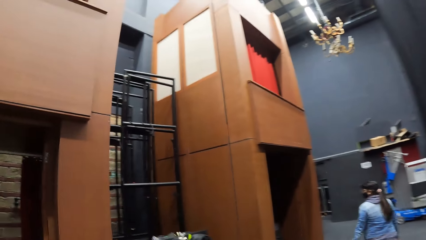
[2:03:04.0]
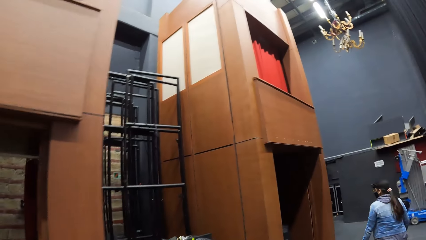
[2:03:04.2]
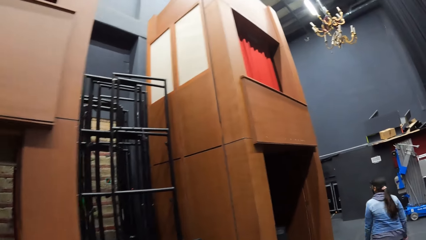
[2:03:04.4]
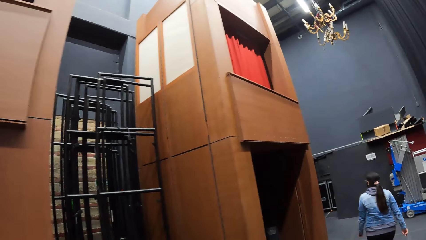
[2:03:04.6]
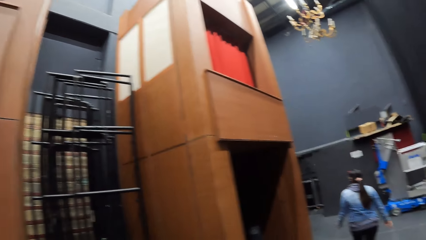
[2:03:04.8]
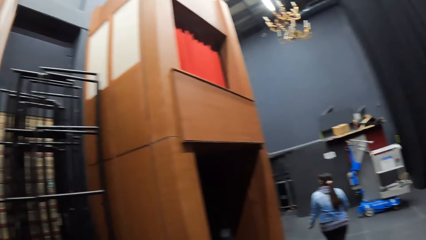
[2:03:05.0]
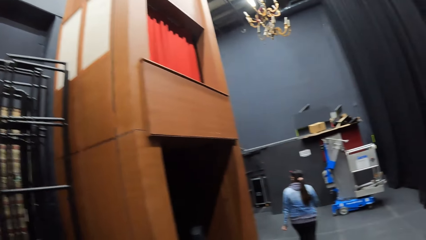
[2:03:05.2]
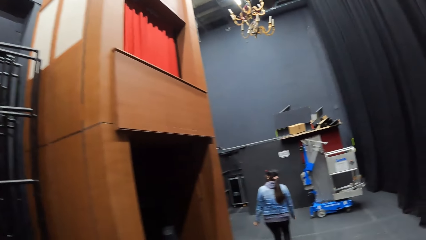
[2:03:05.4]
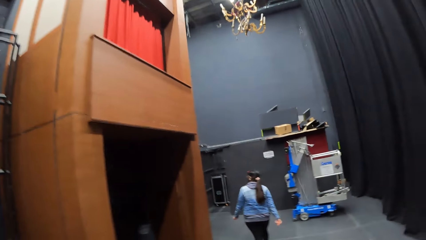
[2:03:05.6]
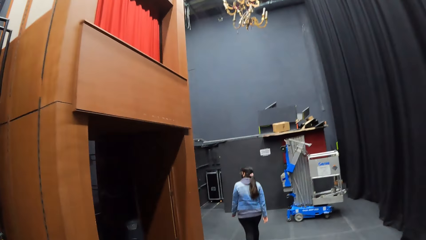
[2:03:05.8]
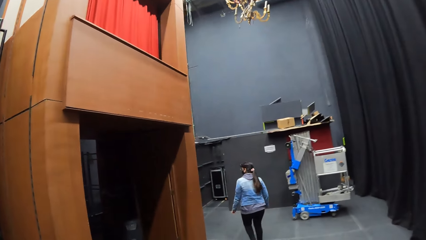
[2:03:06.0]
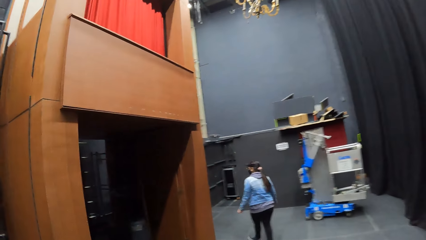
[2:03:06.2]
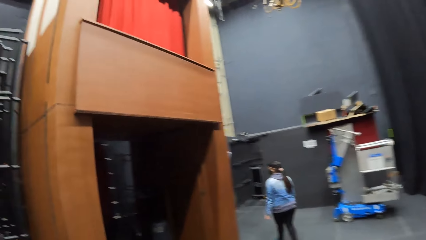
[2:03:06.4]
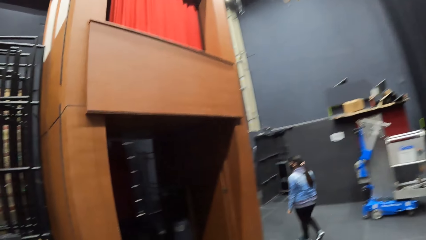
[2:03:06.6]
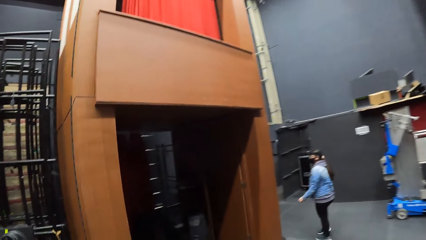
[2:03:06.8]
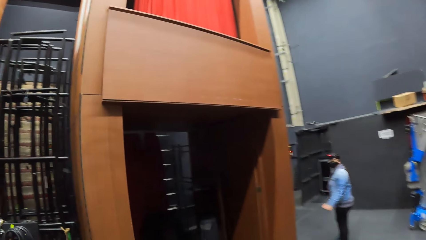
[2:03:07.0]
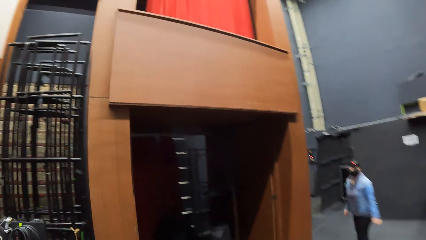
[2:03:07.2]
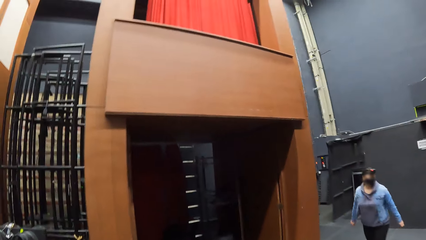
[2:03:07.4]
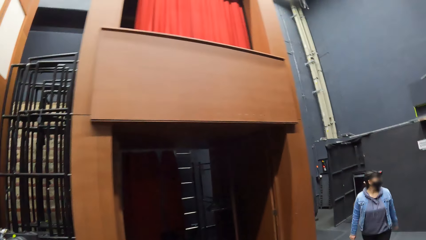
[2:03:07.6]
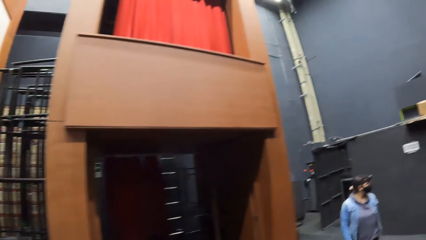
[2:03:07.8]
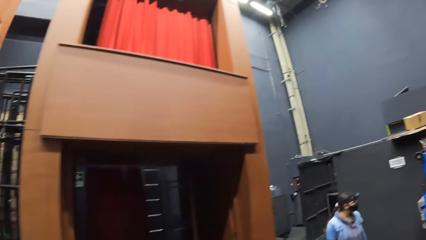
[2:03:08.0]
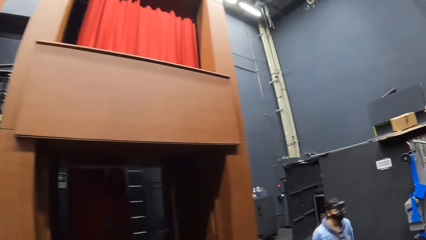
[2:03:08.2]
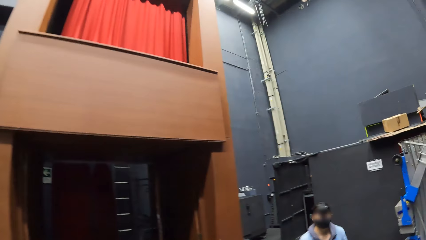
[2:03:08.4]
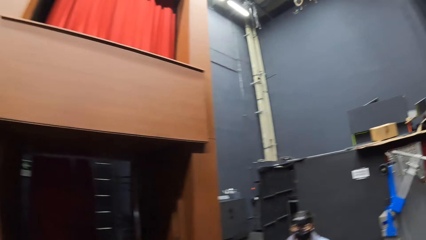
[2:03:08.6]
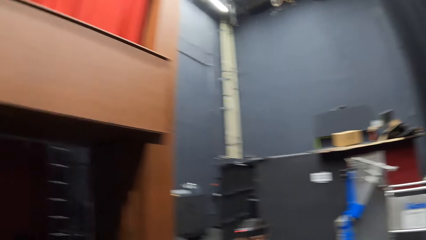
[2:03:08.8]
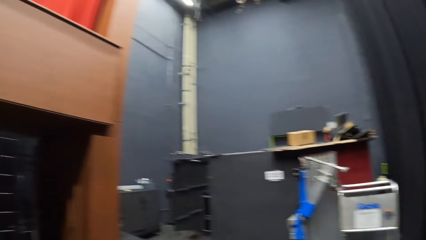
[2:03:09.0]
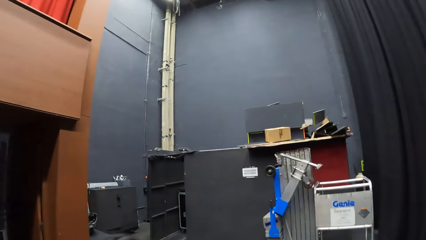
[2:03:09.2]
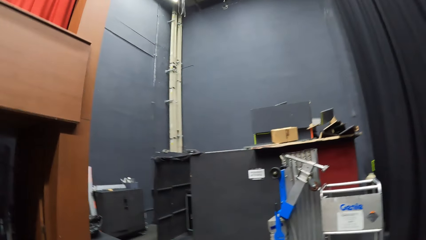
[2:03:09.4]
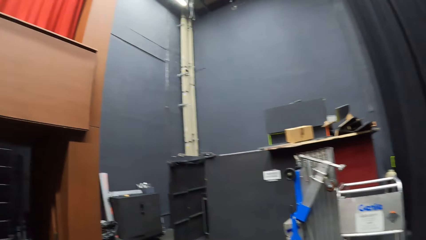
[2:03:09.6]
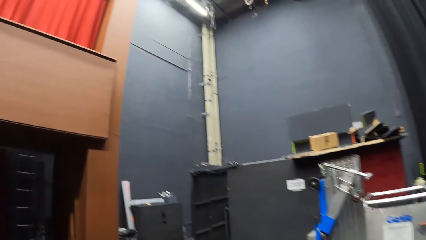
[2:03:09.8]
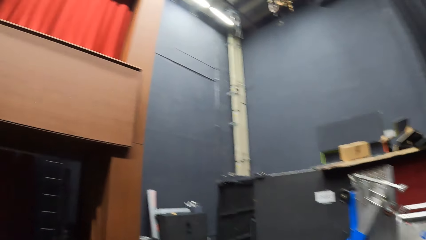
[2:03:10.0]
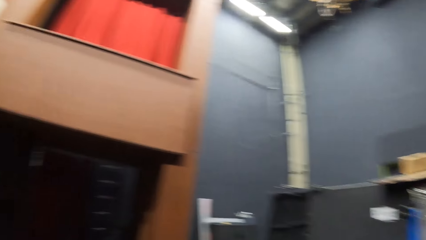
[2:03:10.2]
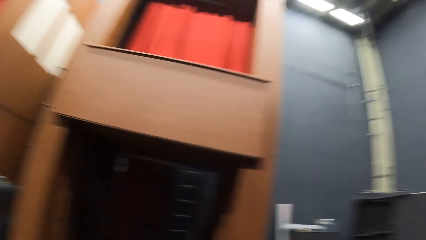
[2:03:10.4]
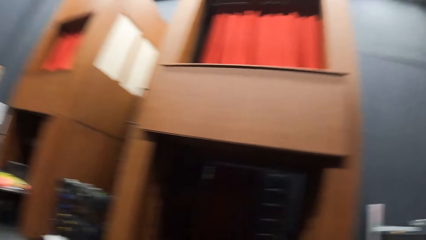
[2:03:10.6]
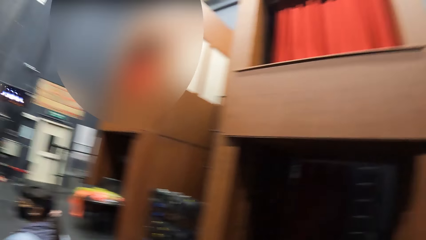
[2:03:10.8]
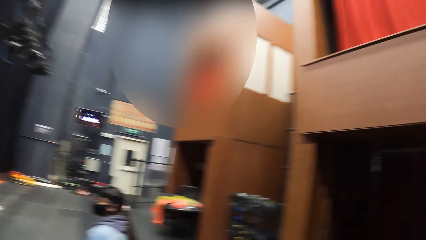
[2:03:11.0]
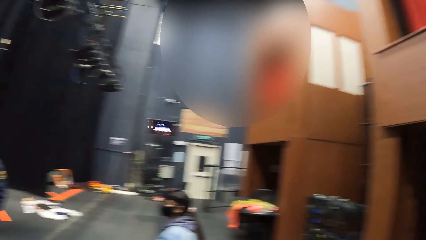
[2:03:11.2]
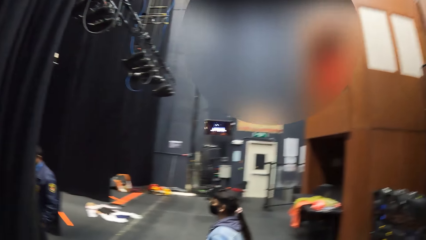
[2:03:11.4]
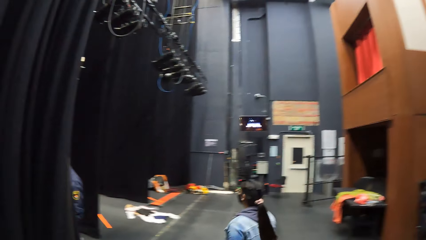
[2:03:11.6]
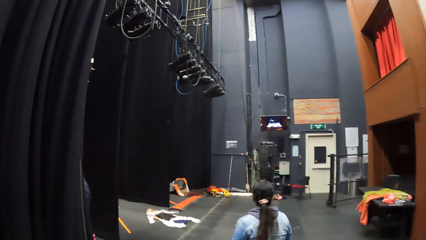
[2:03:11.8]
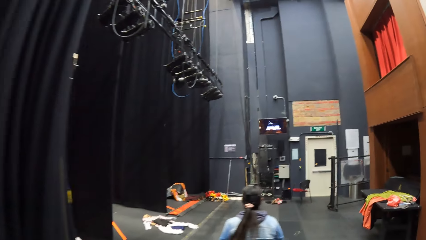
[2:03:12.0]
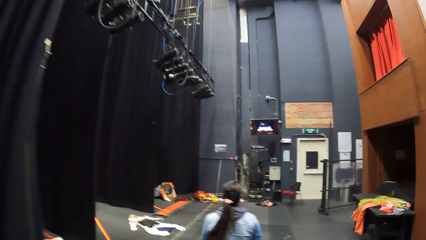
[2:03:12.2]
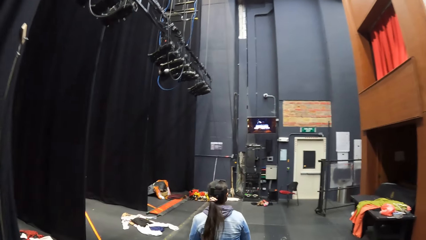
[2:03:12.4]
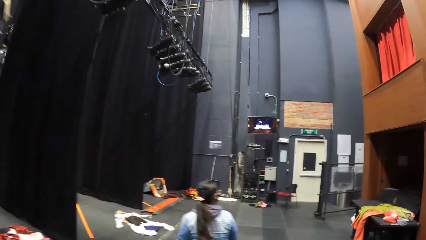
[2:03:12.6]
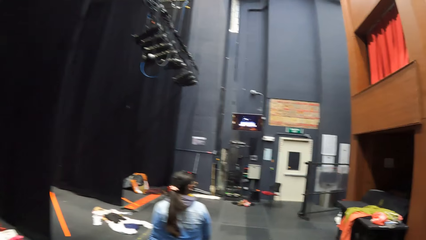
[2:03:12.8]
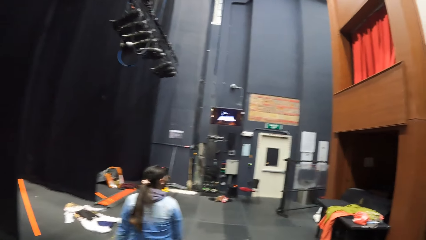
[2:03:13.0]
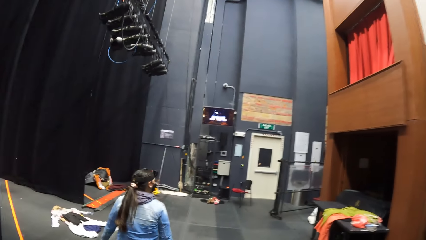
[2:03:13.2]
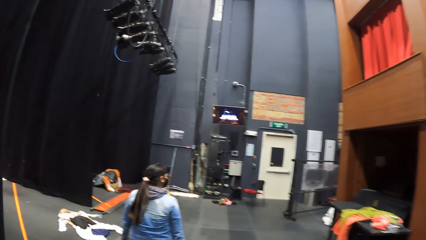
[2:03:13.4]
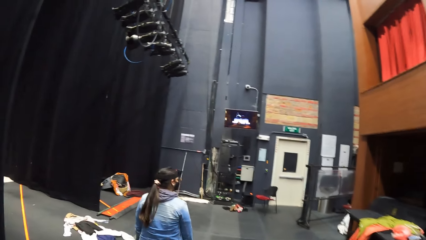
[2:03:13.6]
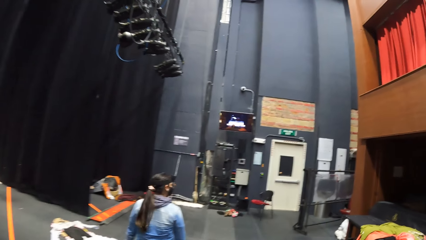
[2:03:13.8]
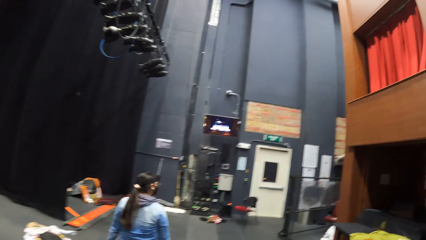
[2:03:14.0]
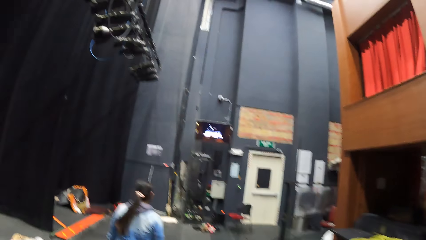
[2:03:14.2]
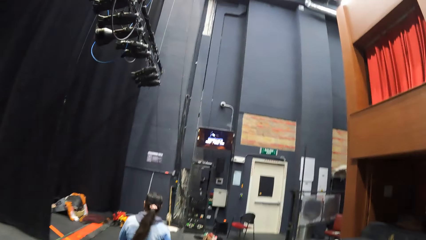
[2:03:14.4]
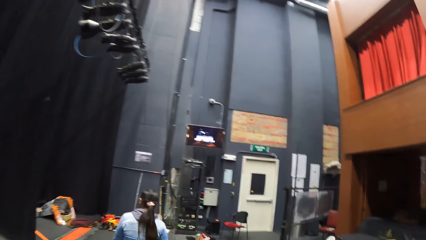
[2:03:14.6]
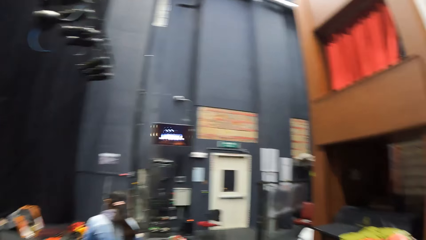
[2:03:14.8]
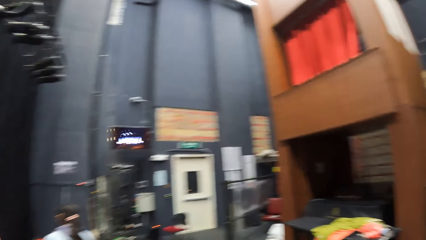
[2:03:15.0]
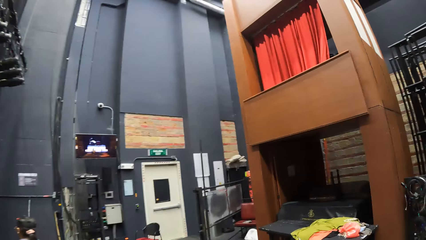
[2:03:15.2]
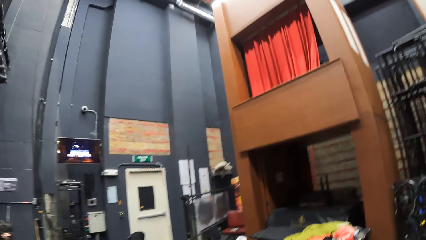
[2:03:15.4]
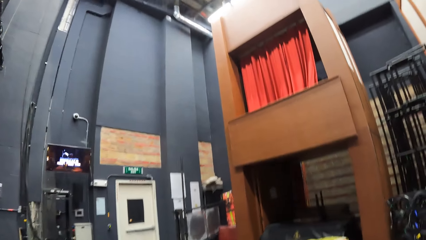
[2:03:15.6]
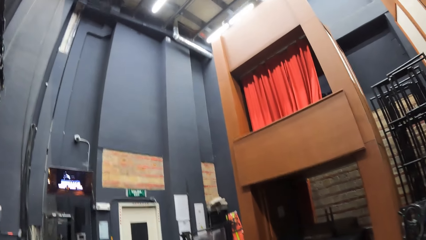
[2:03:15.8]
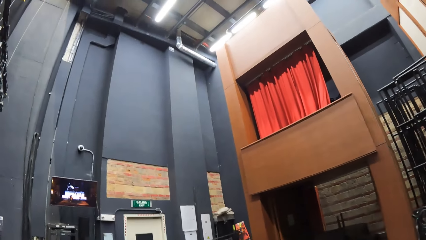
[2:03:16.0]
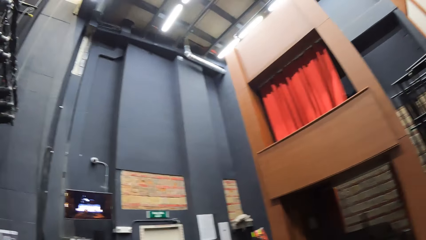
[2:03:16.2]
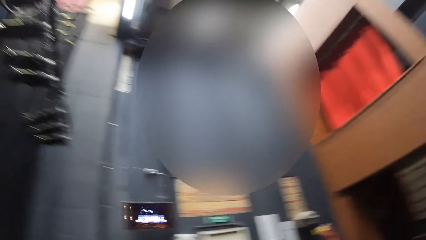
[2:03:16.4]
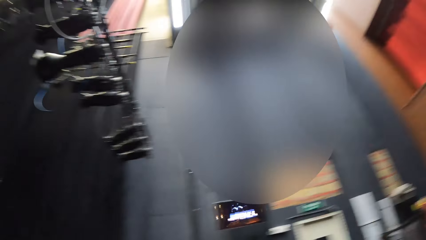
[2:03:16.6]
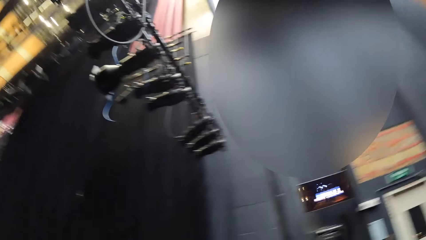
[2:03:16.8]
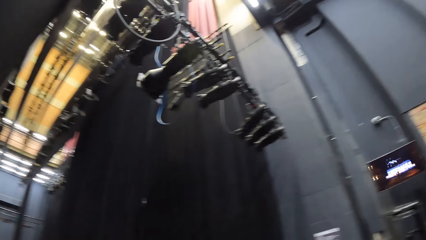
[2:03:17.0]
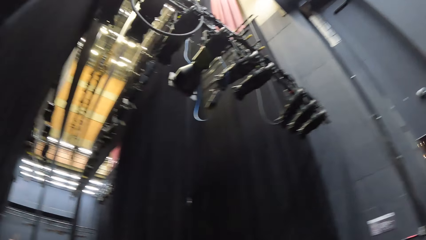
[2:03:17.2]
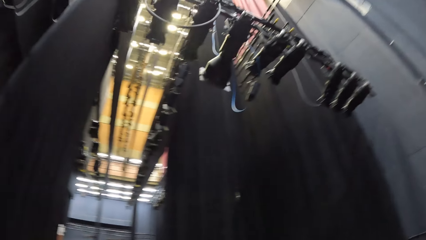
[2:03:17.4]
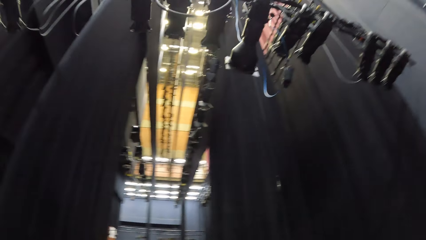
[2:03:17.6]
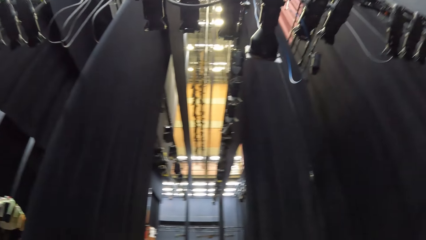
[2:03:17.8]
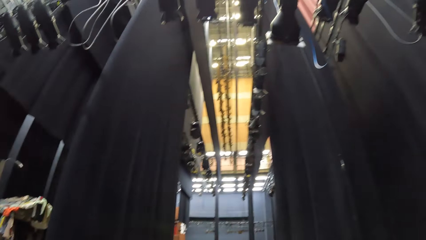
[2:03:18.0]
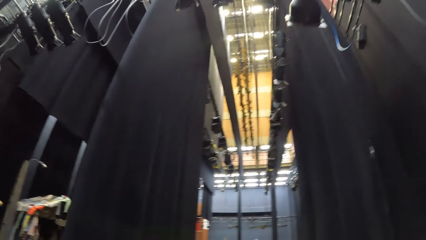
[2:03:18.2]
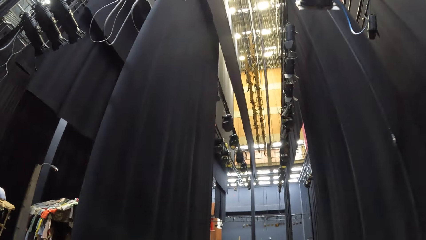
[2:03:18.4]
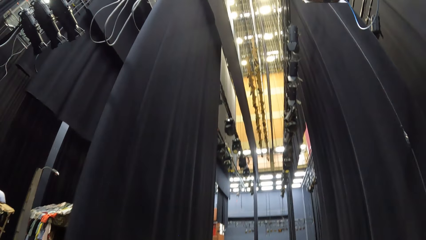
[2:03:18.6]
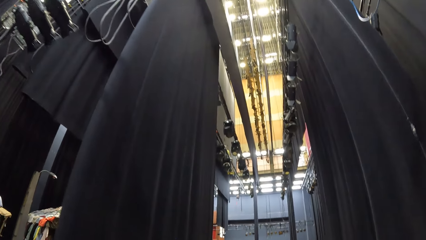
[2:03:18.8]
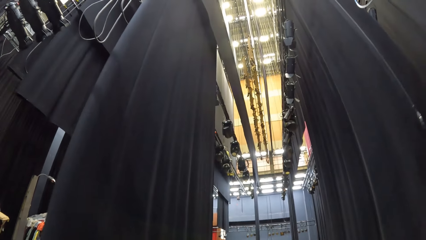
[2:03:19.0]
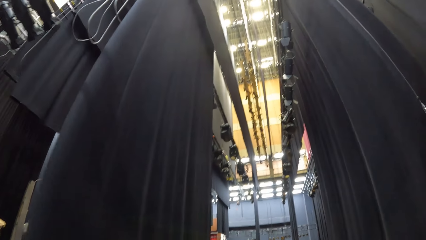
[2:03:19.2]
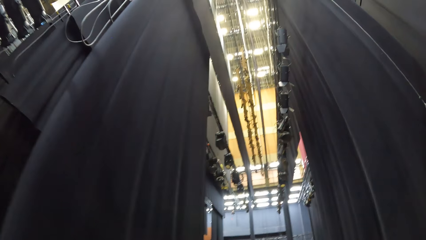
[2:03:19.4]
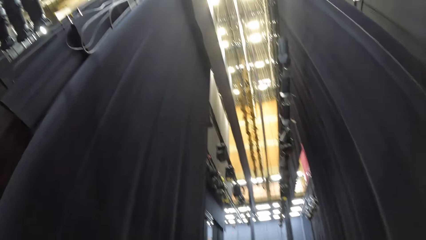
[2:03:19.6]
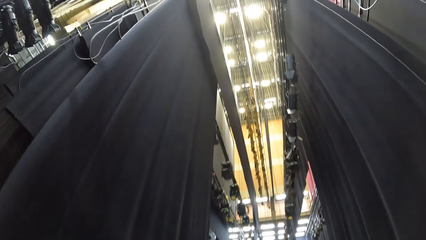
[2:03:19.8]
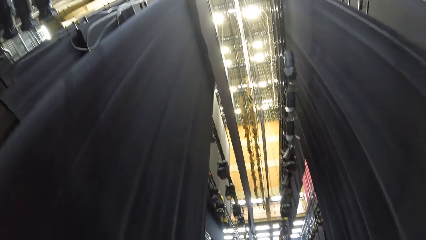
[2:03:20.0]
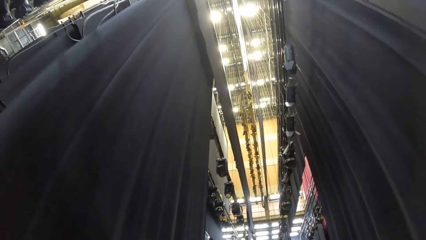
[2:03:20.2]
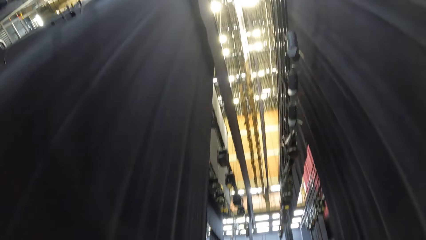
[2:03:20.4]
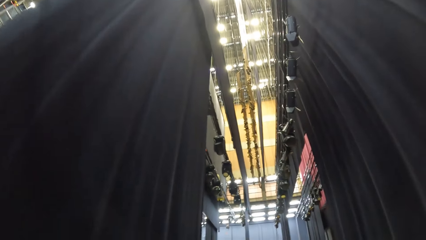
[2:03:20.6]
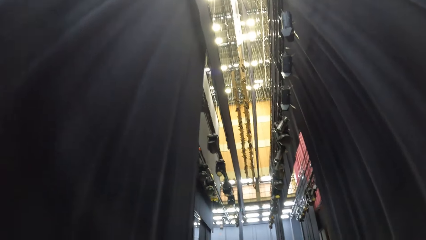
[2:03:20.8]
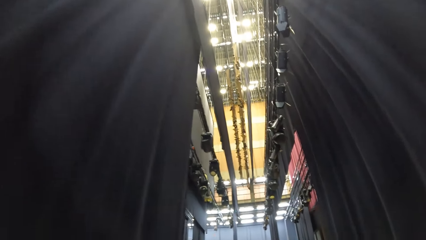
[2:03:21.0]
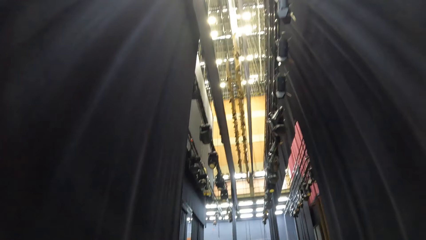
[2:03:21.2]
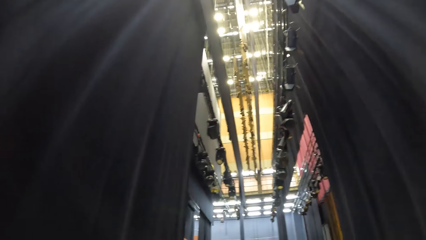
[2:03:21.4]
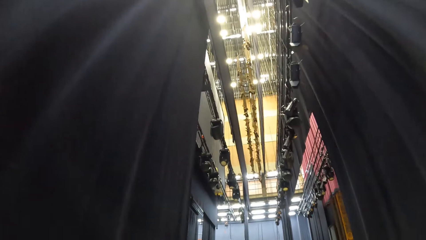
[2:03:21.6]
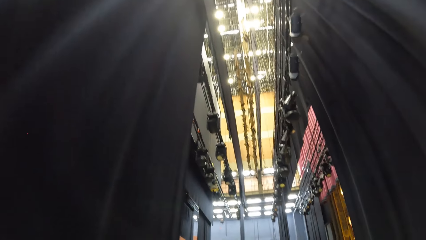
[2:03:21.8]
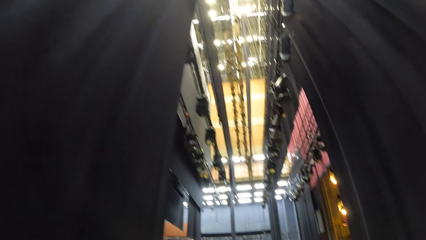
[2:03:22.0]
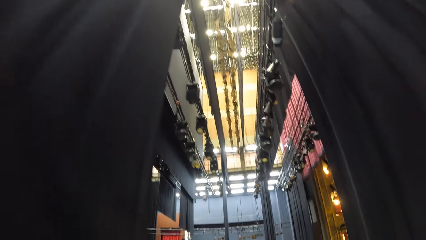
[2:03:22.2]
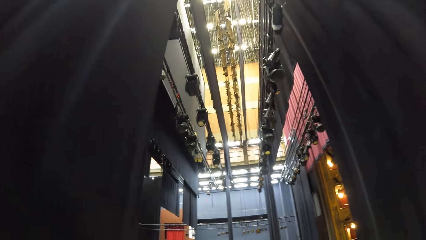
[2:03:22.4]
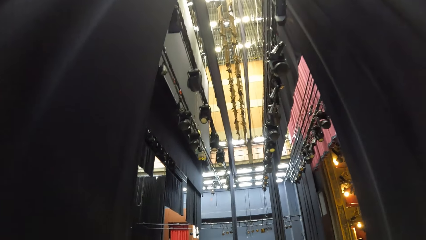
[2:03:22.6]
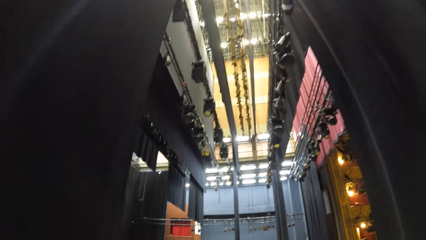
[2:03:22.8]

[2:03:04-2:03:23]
The camera wearer looks around. They walk around.
